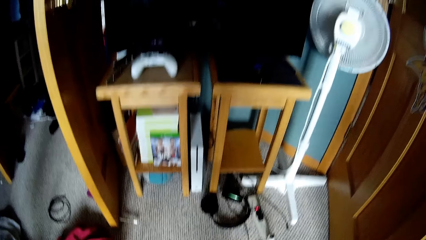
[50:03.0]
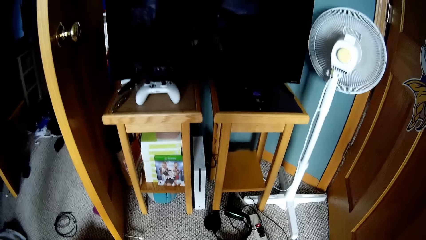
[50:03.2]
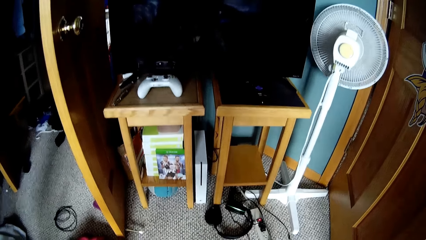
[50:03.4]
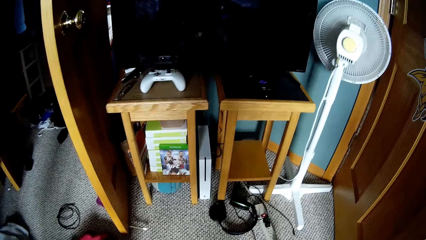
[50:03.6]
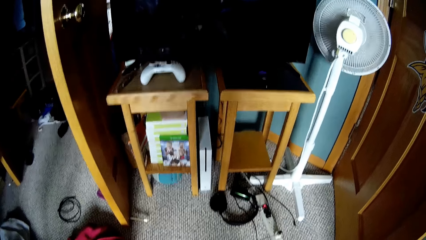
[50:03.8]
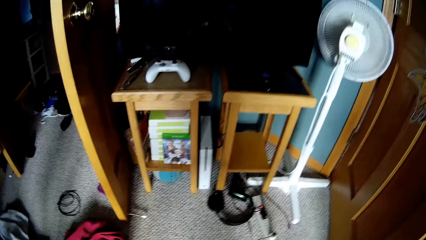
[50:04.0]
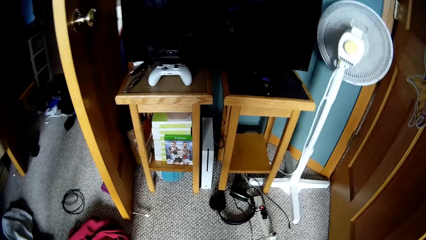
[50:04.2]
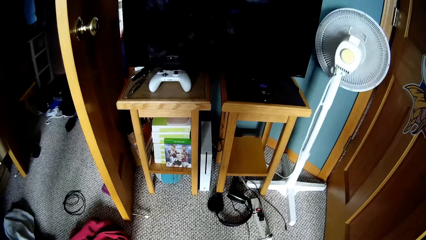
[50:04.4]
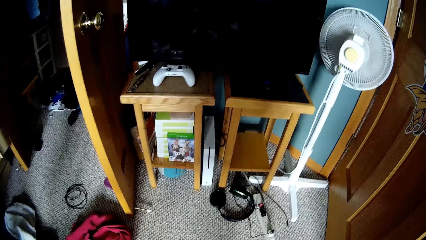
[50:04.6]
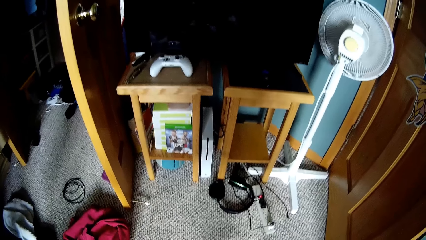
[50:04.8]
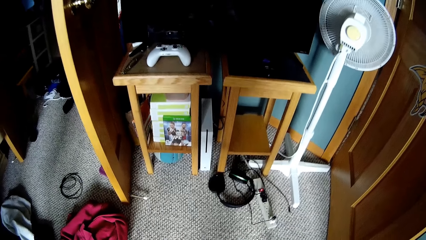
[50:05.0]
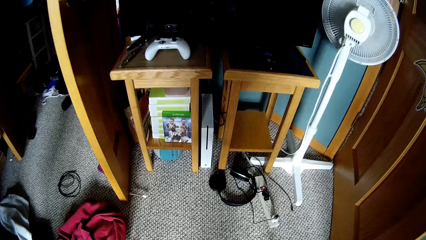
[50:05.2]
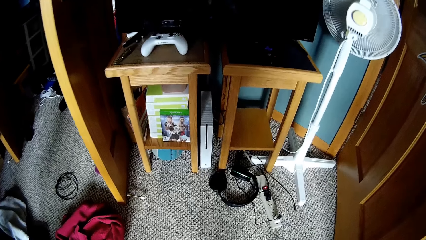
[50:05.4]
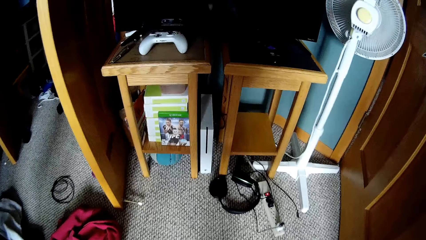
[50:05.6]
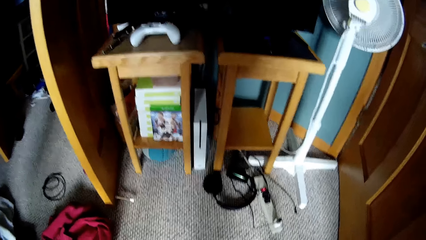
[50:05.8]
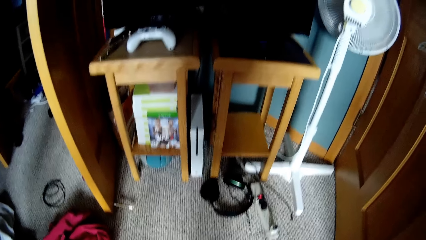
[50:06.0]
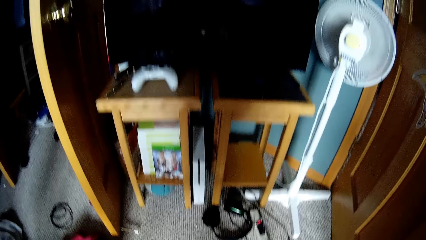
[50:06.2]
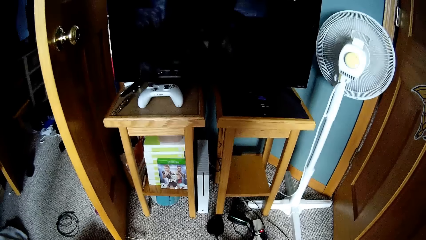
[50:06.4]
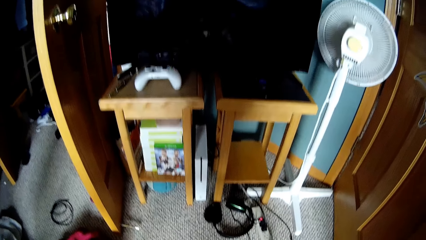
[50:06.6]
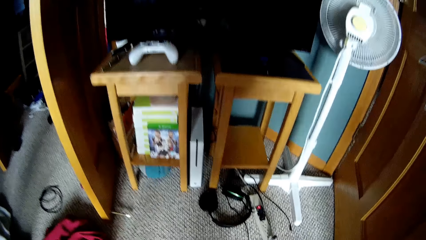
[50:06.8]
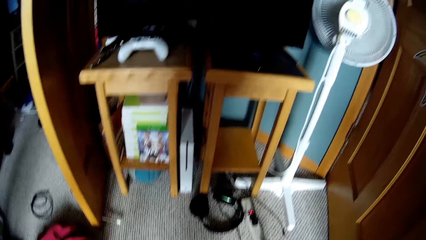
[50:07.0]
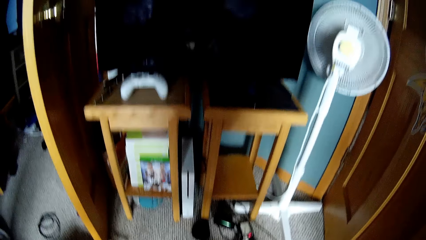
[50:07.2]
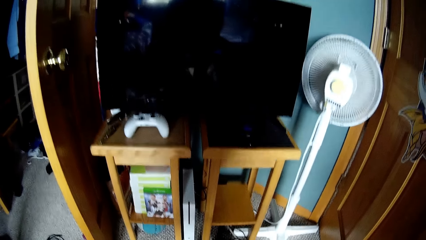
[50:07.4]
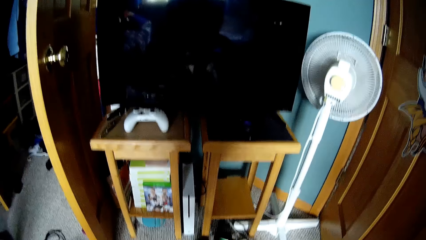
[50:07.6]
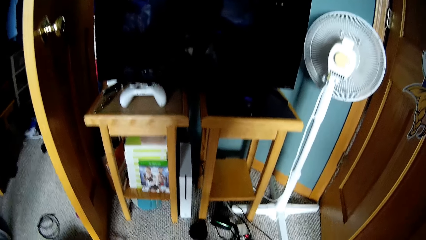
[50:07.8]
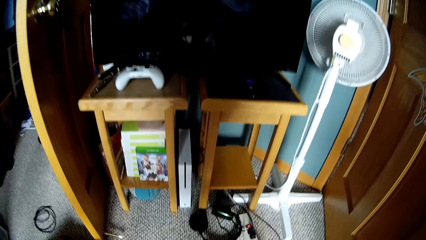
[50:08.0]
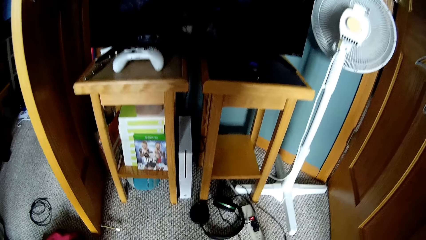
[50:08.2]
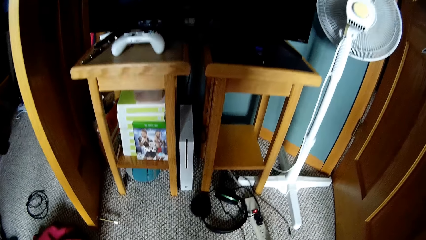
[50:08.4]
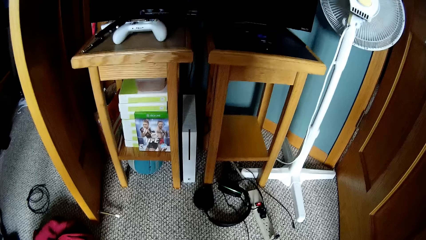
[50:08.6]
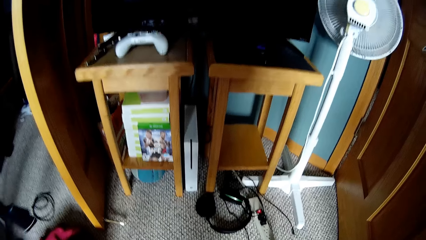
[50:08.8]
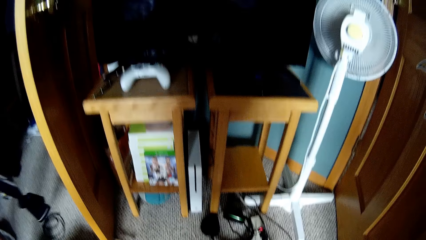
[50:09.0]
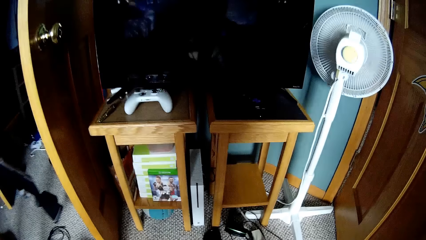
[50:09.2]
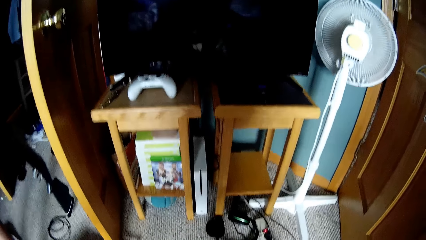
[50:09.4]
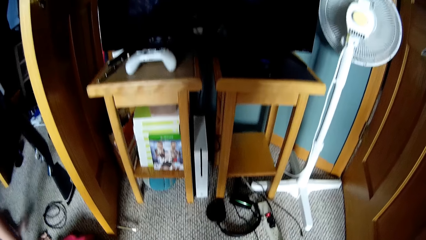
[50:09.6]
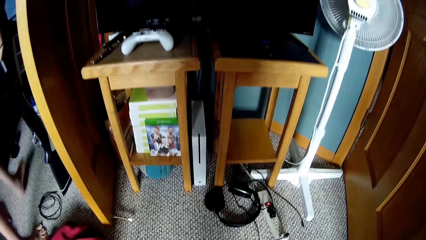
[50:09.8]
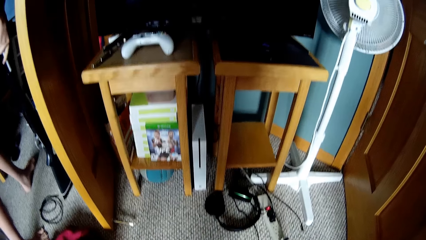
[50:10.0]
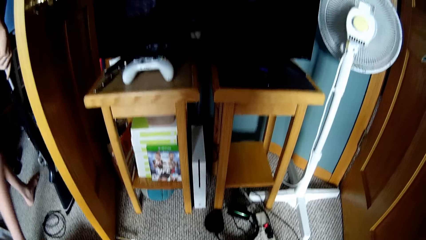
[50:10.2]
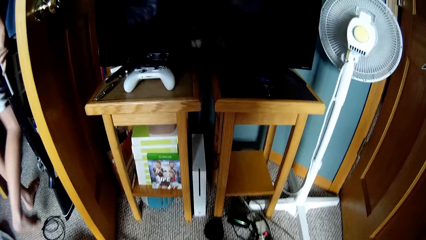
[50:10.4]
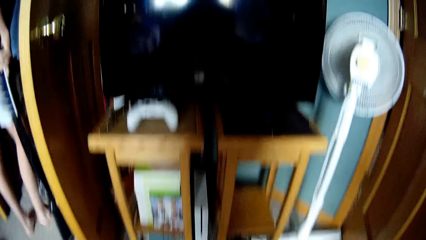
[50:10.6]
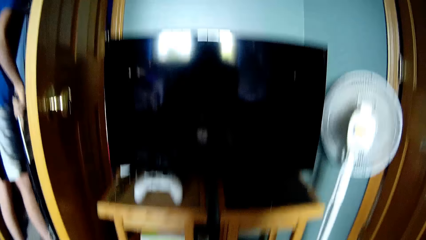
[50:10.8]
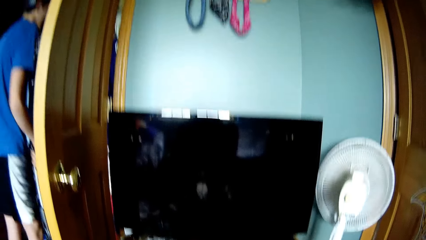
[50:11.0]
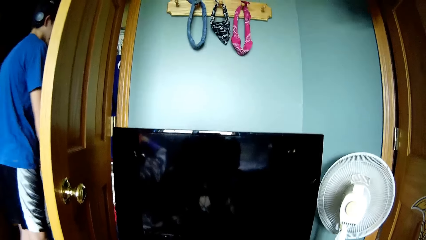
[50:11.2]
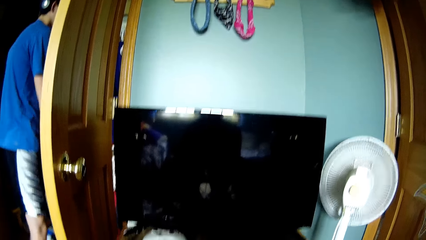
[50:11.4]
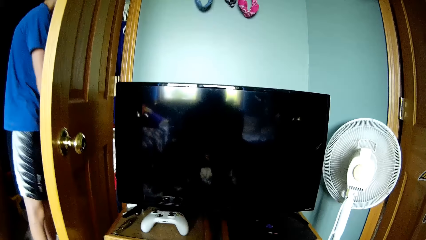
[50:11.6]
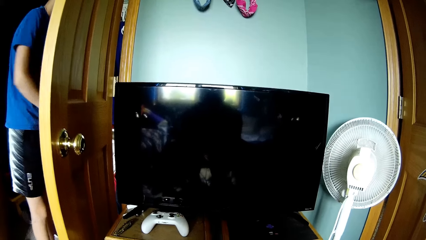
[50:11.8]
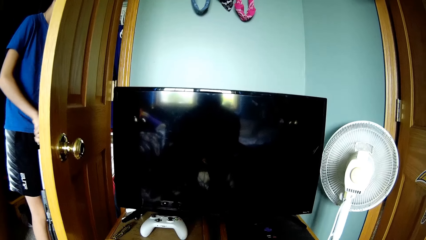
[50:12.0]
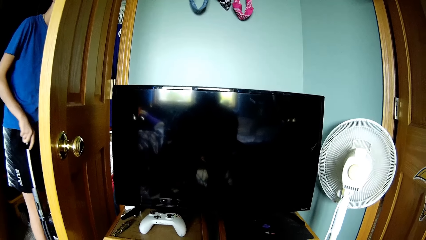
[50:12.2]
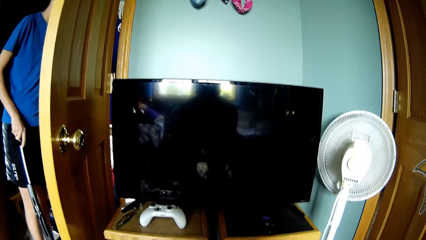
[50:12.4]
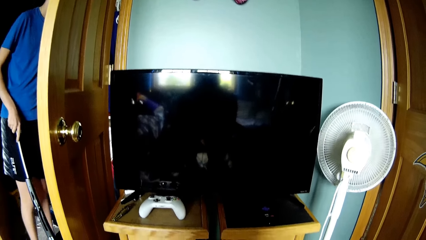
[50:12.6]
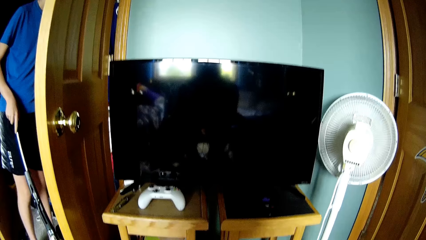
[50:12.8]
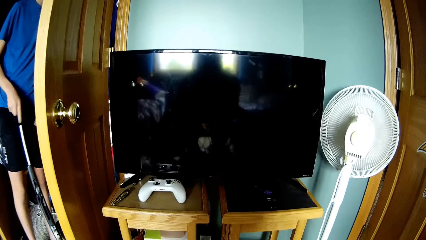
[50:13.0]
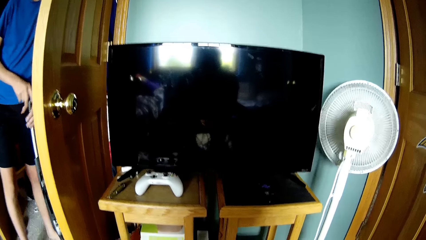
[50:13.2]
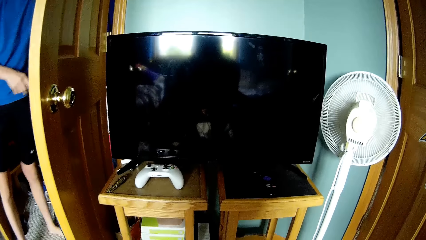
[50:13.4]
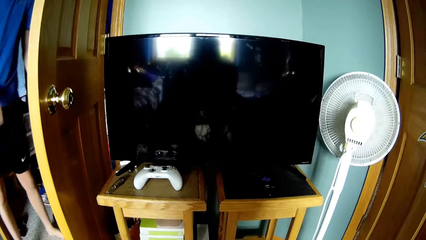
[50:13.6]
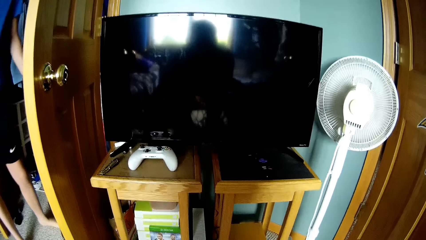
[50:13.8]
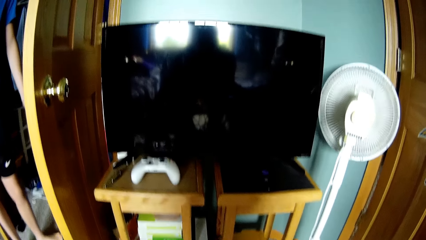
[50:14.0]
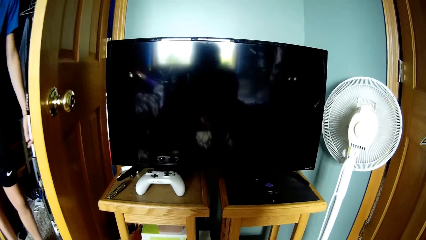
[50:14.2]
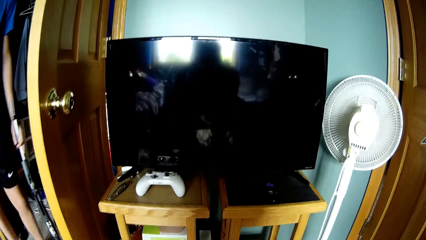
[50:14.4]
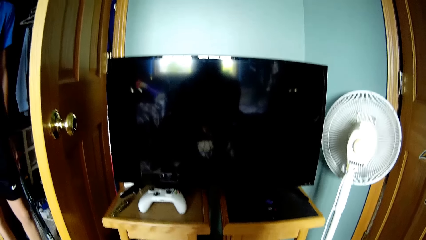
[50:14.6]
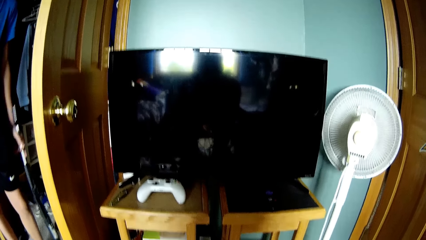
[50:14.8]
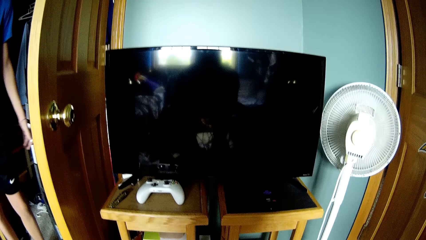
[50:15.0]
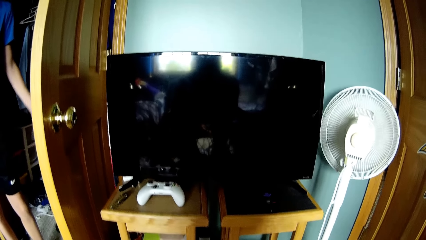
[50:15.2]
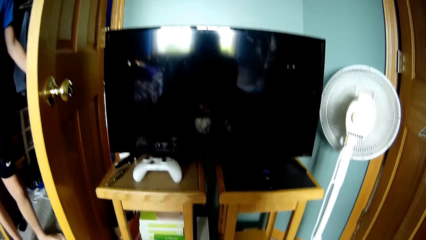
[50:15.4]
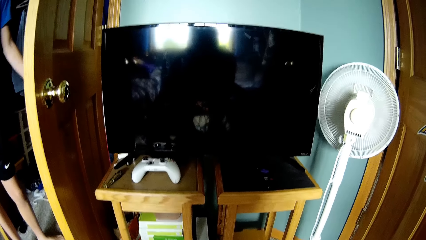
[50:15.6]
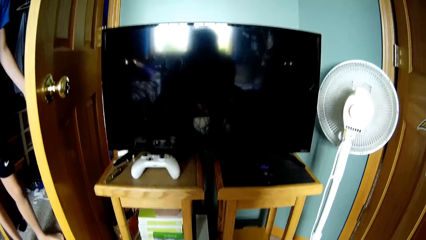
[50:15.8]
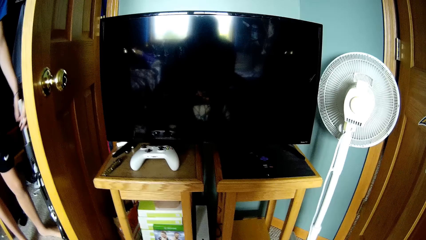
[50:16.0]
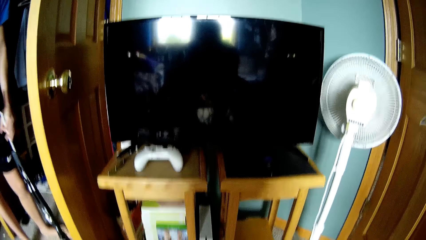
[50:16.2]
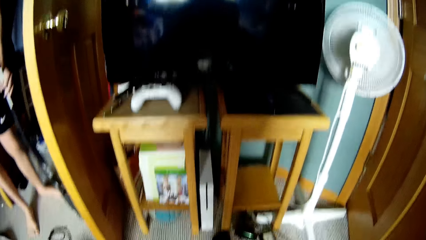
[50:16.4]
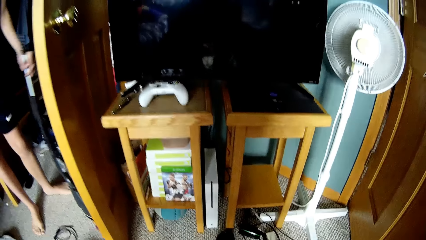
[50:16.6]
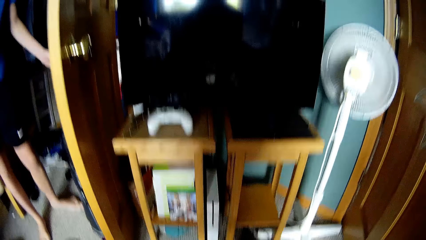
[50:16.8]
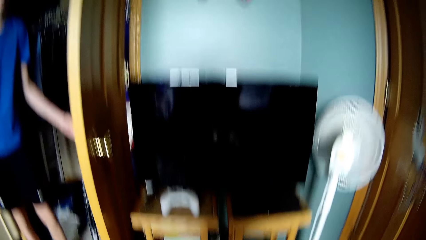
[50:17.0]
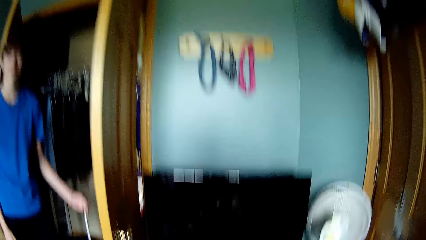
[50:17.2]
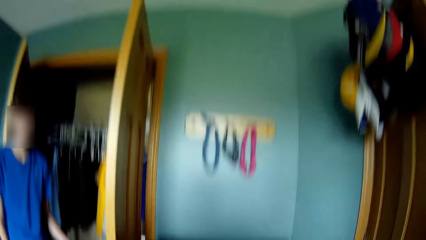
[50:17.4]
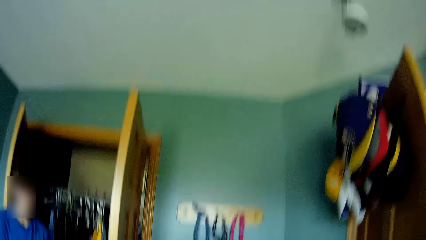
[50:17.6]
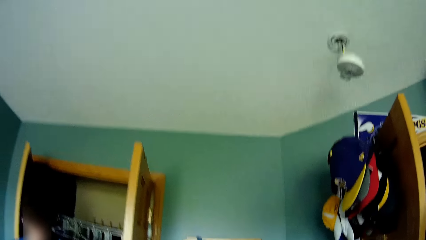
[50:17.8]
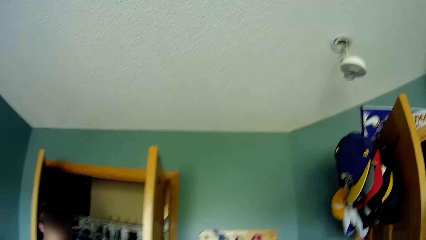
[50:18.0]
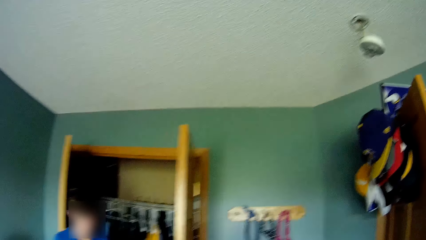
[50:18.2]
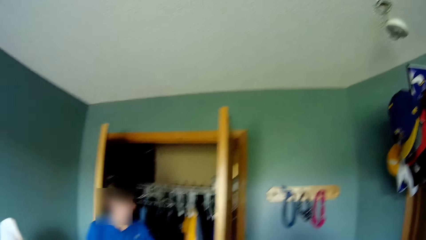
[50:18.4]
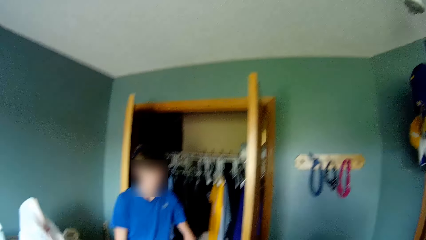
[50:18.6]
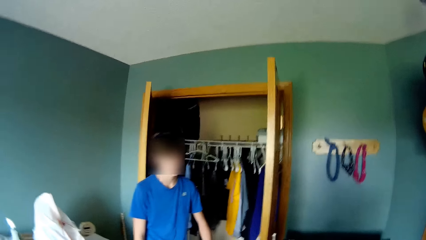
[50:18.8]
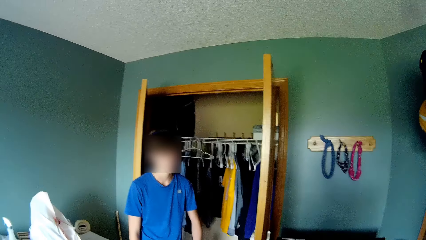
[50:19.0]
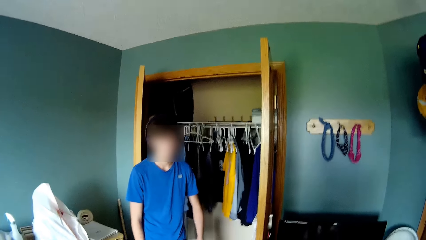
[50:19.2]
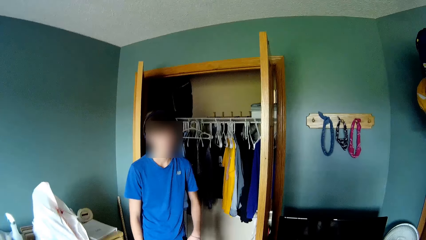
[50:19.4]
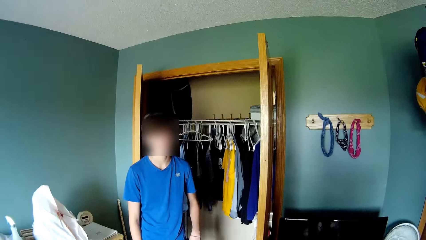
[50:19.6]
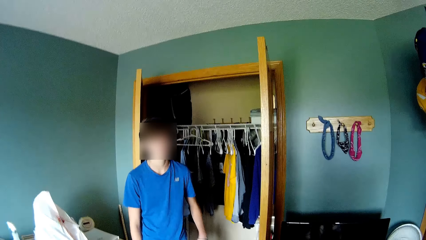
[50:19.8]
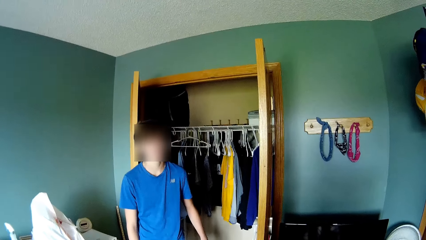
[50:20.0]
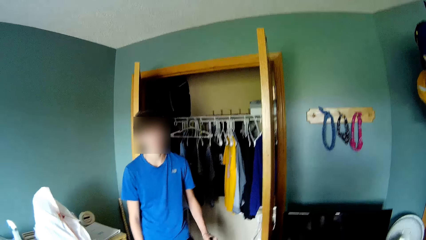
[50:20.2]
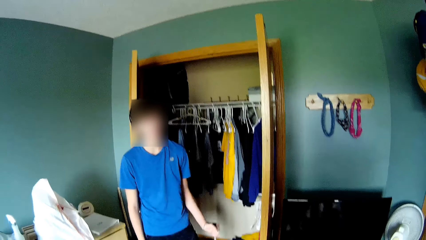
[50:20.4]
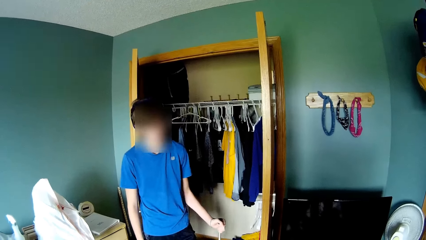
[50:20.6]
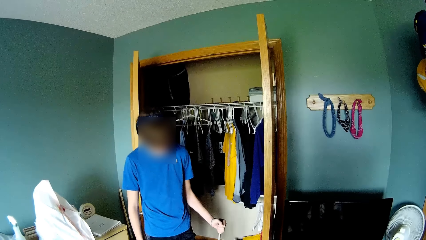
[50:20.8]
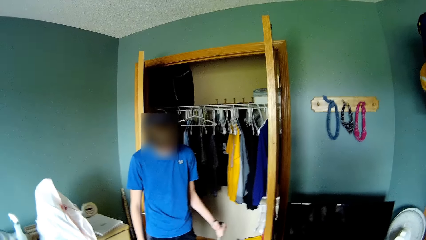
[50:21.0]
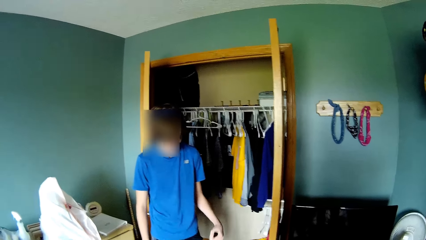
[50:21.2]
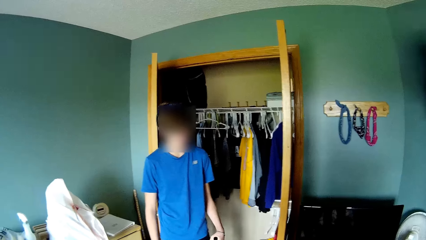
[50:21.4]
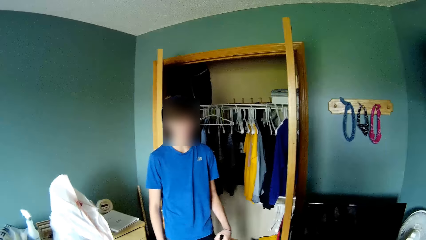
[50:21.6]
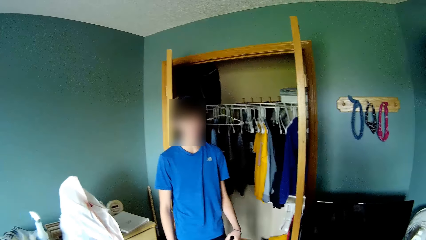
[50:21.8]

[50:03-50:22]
The camera wearer does something. They look around the house repeatedly. A man holds a vacuum cleaner and moves the vacuum cleaner. The camera wearer looks around the house again. The man holds the vacuum cleaner.
